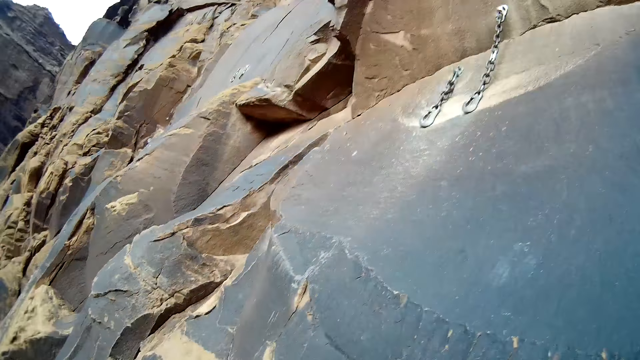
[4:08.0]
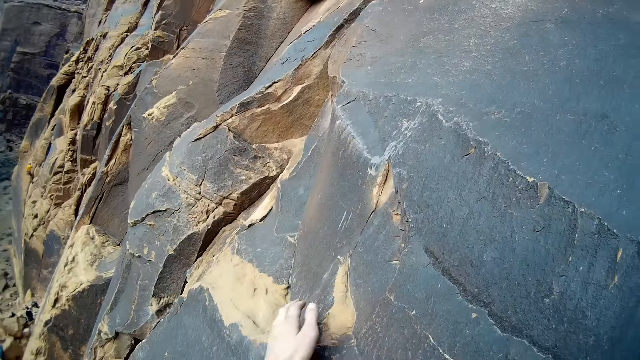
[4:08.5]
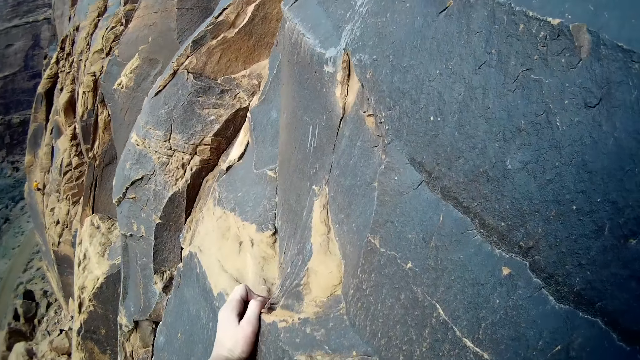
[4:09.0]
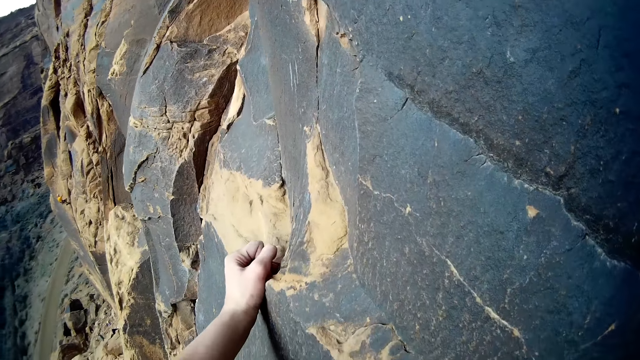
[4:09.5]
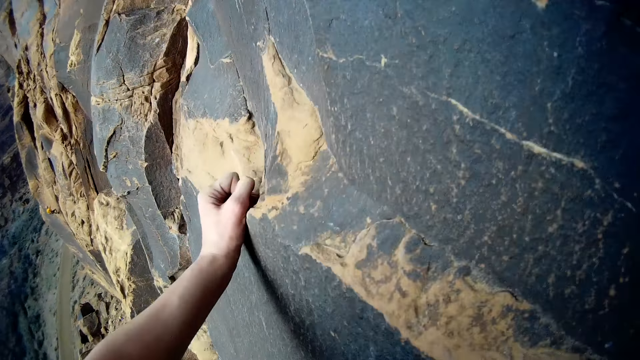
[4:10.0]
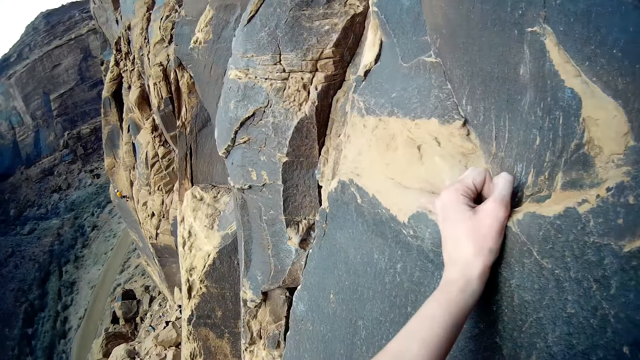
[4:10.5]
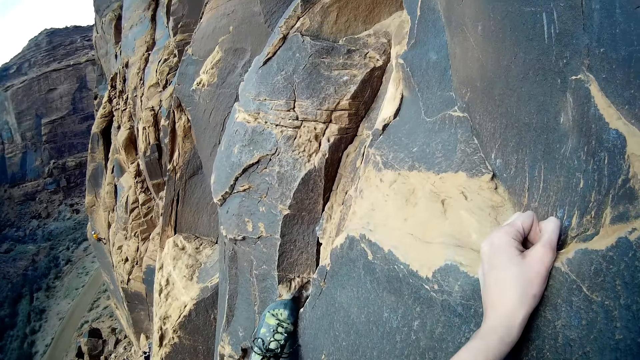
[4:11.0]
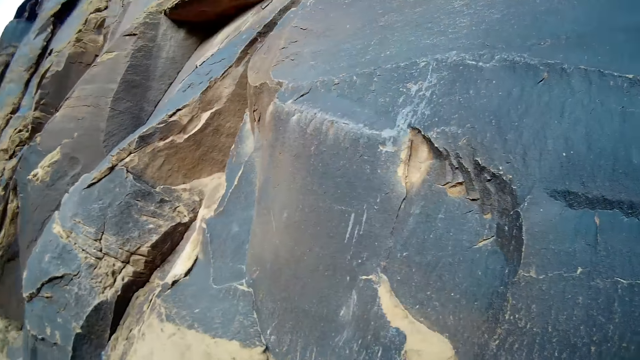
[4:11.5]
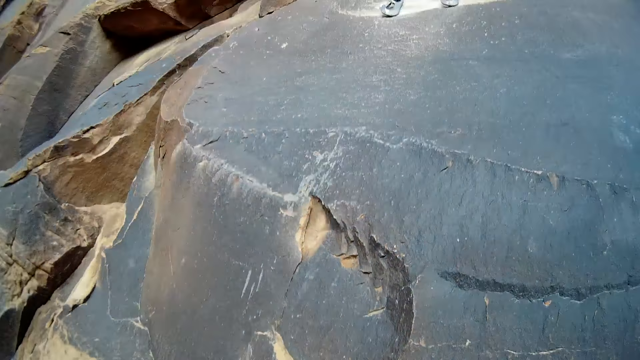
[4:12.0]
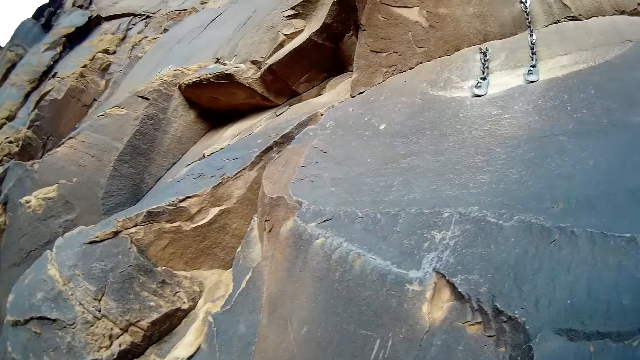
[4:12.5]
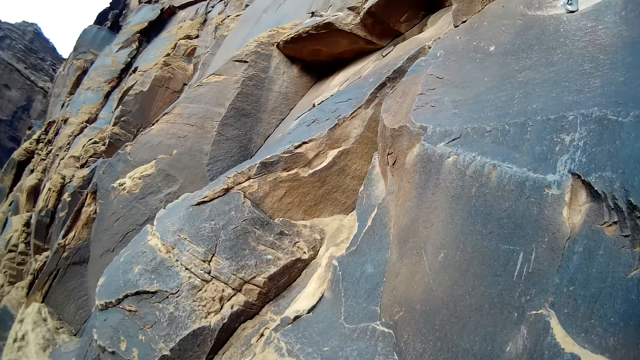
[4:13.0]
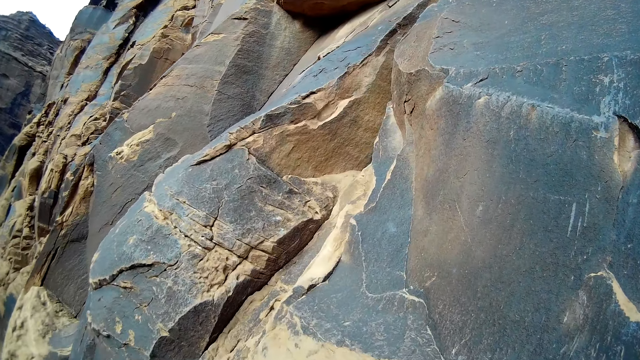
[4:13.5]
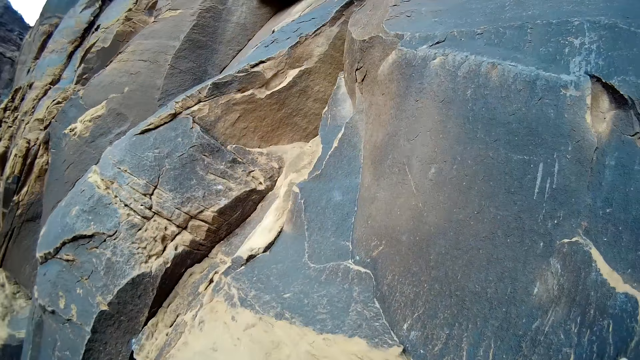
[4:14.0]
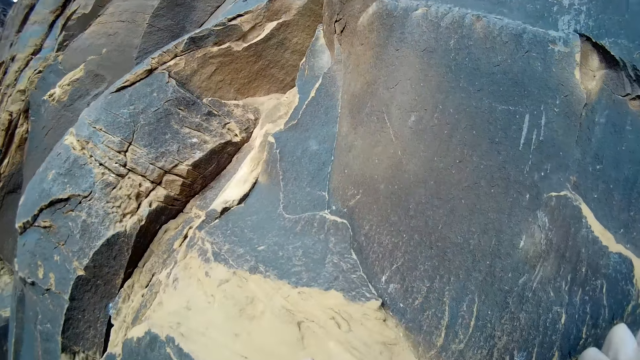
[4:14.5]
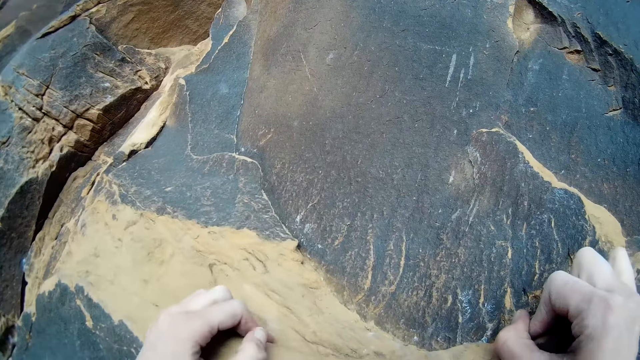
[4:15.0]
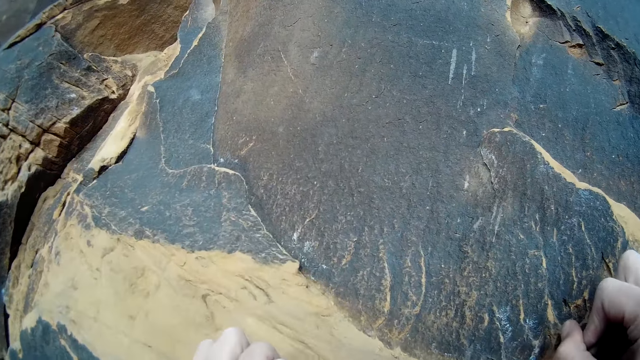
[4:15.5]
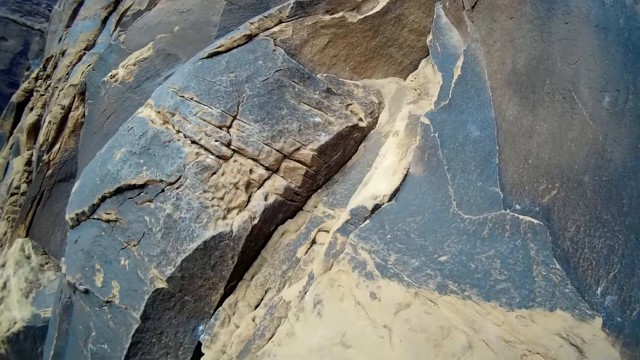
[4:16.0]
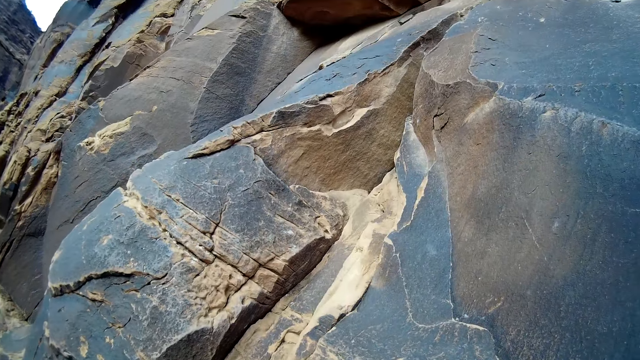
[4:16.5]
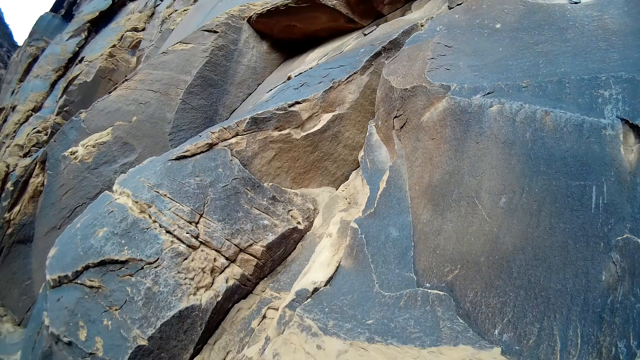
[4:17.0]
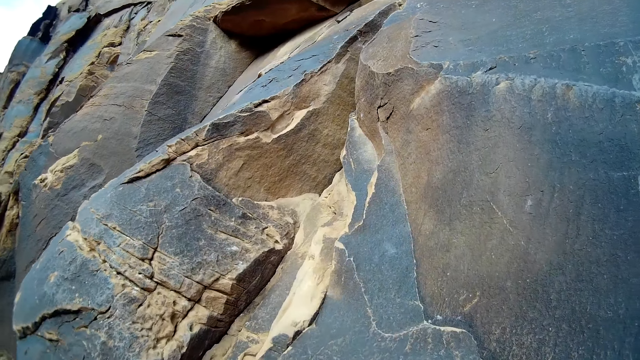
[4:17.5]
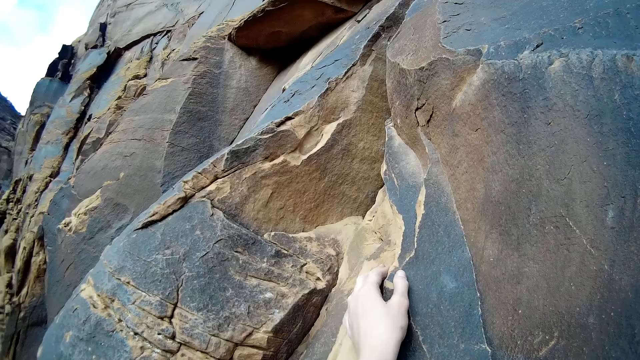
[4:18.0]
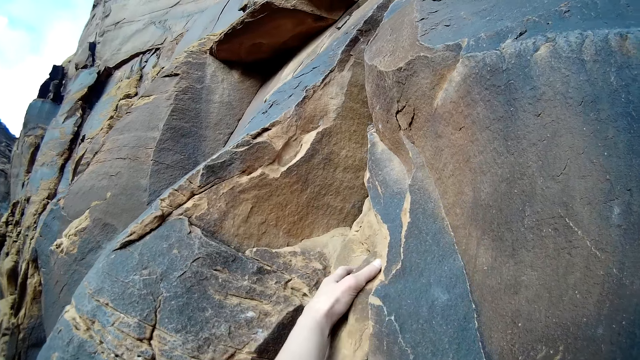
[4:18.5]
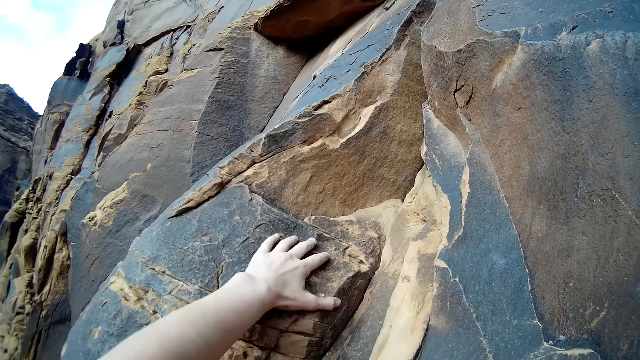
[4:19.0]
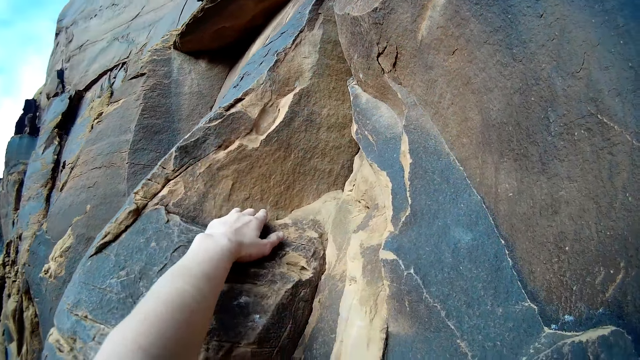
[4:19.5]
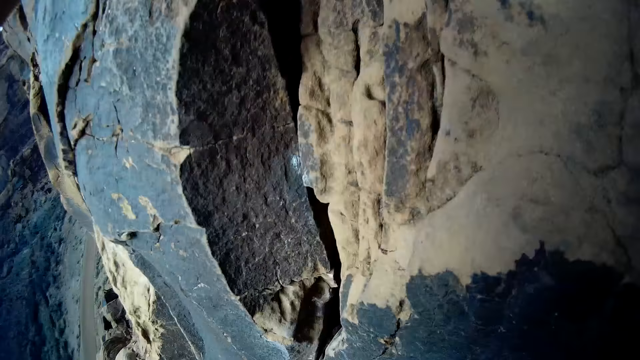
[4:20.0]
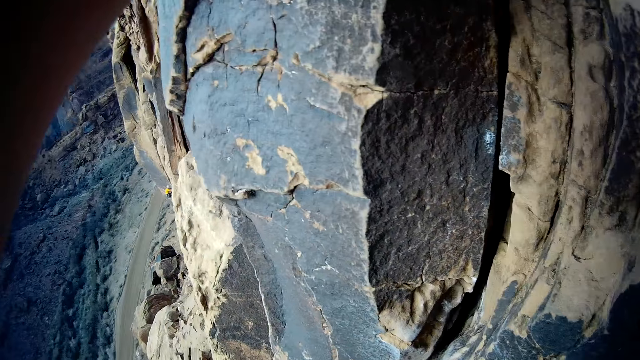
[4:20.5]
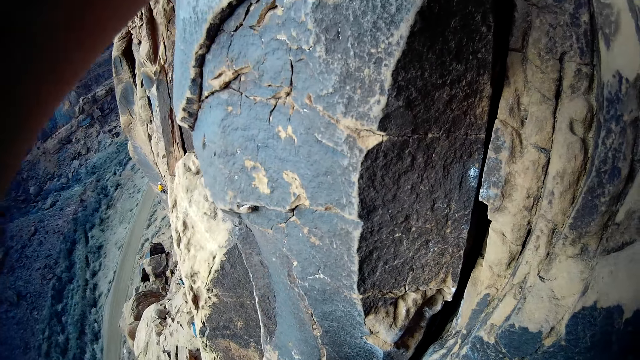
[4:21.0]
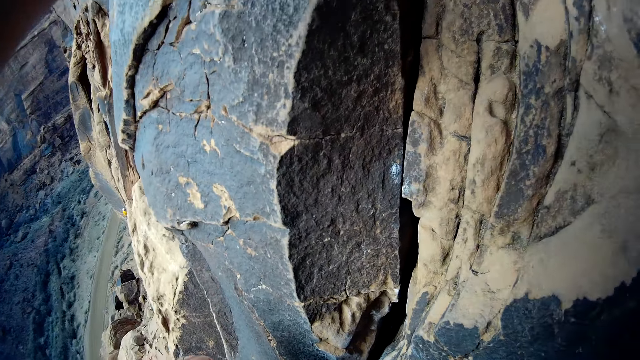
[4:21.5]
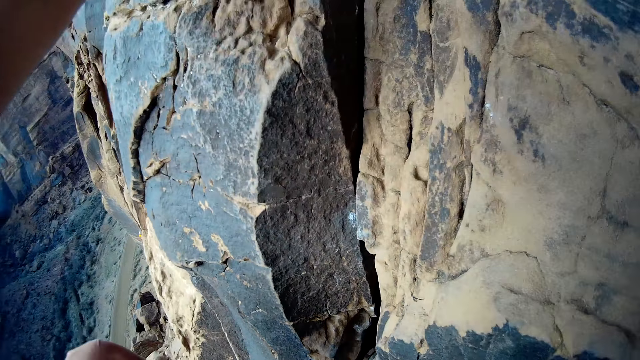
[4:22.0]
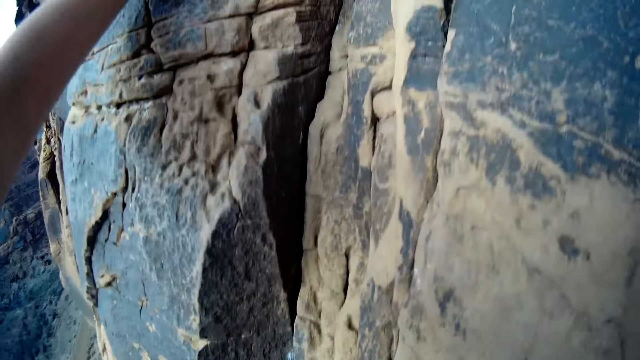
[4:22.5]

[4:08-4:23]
A person climbs the mountain. The camera wearer holds the rock. They climb the mountain. They look at the climbing chains. They look across the mountain. They hold the mountain rock.

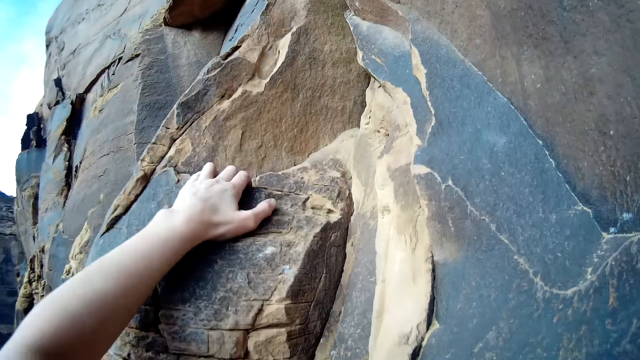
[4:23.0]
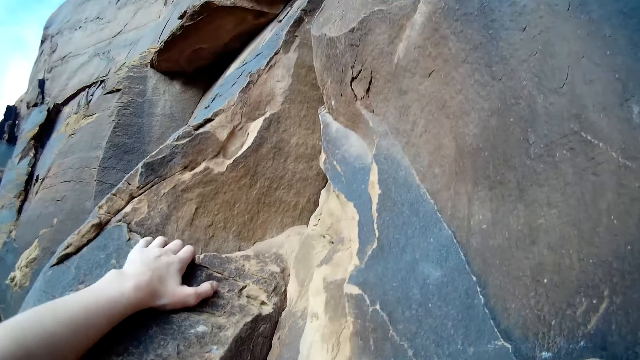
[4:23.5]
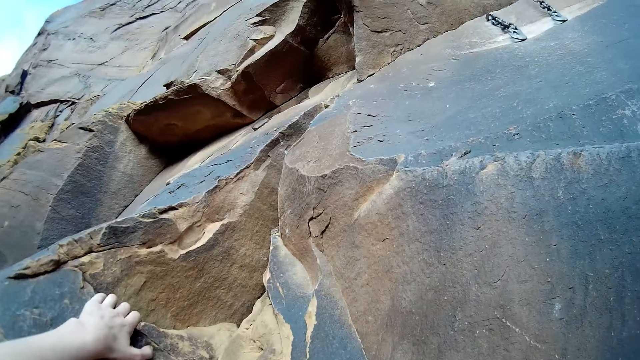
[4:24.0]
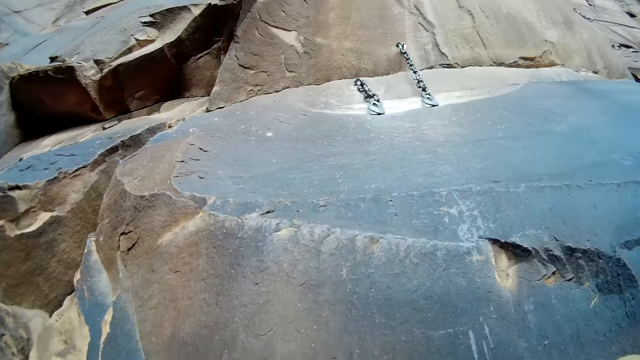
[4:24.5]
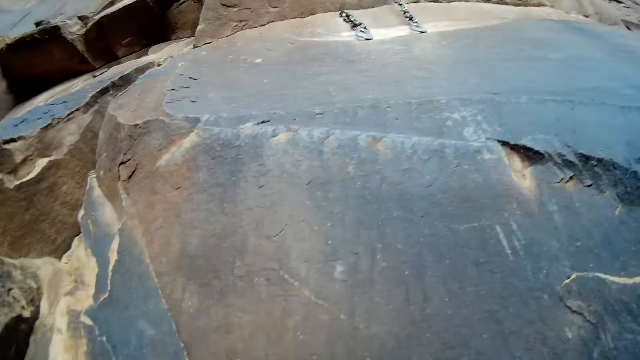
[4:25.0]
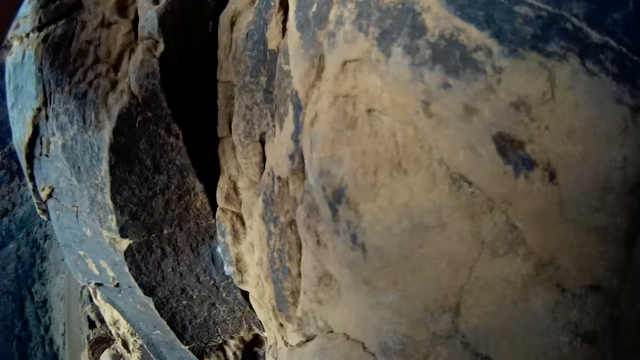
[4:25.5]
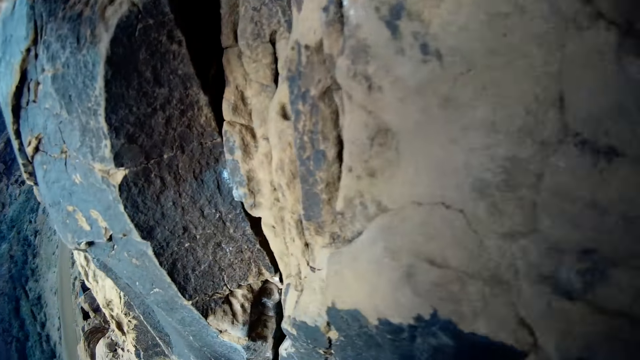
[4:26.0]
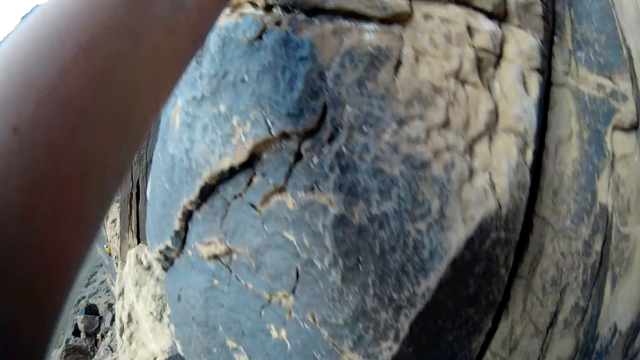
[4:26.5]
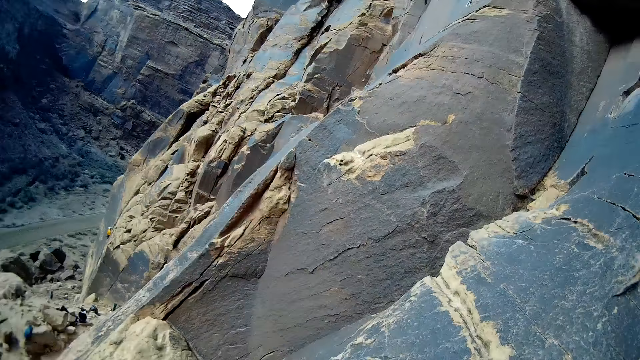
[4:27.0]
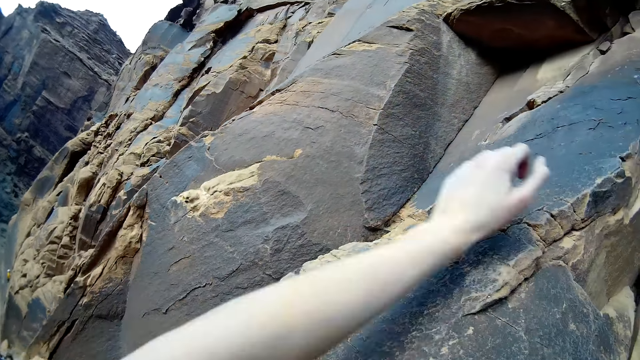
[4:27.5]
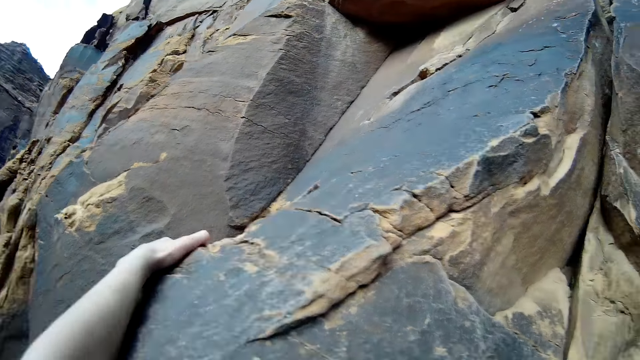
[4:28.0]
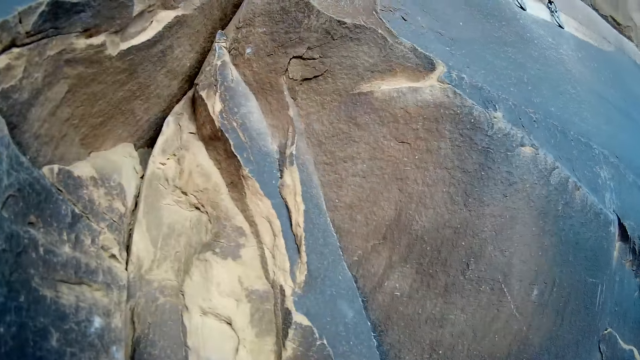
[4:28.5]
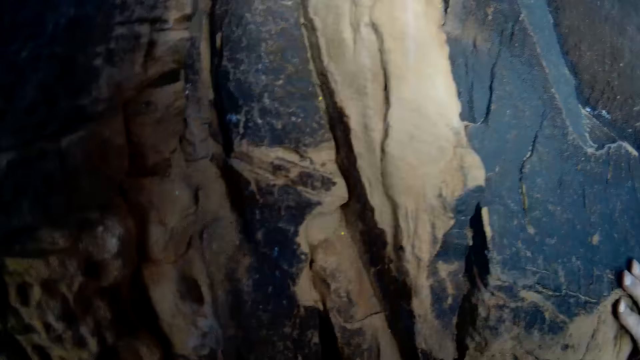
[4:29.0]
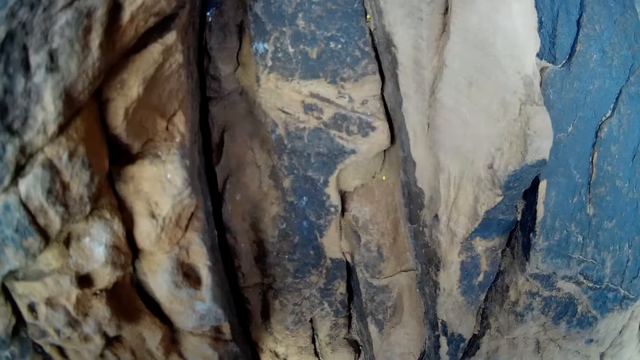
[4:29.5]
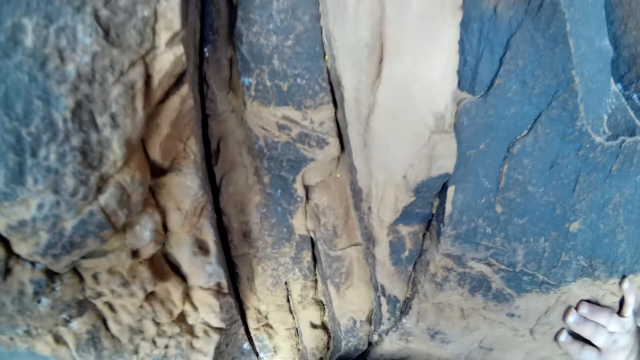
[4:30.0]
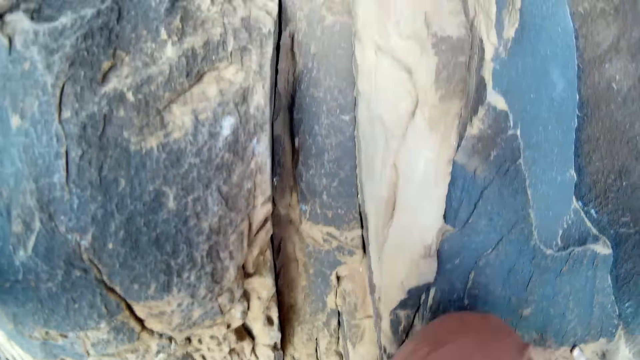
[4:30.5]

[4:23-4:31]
A person climbs the mountain.
